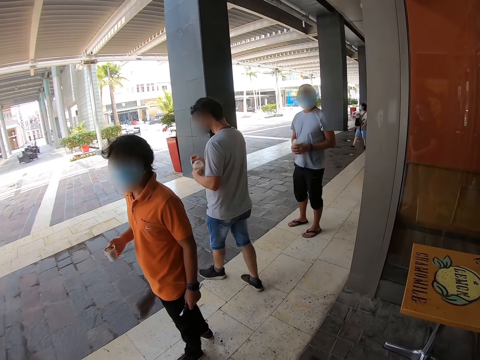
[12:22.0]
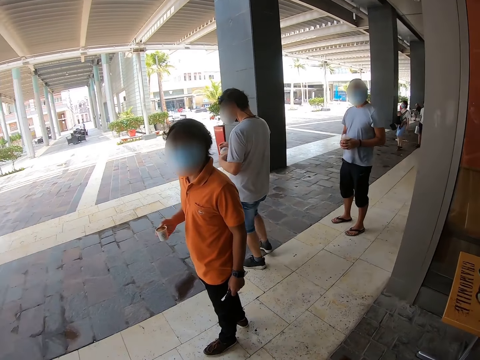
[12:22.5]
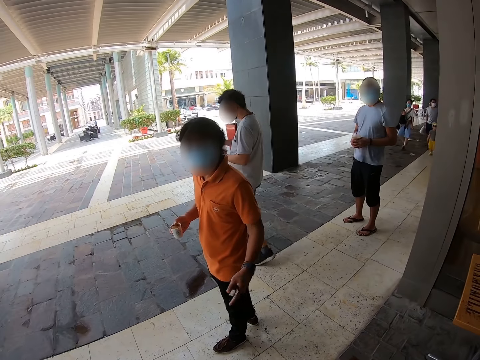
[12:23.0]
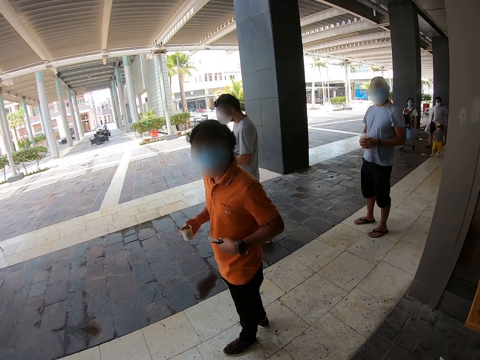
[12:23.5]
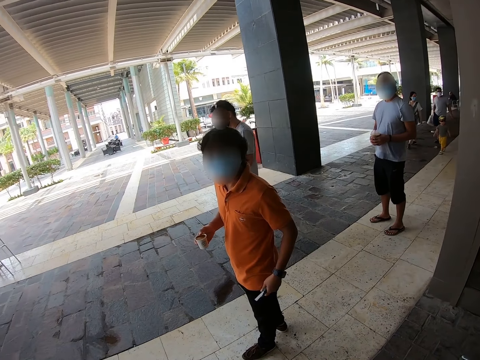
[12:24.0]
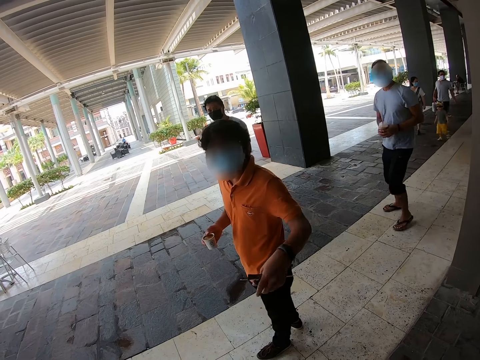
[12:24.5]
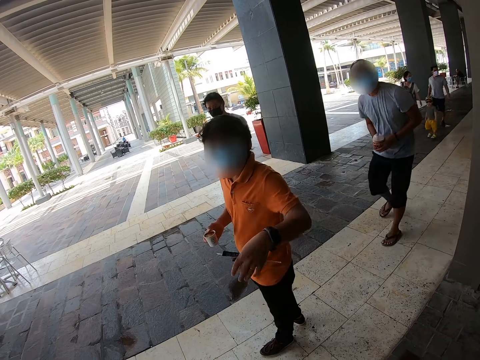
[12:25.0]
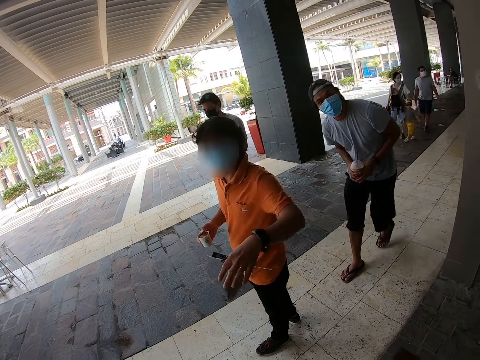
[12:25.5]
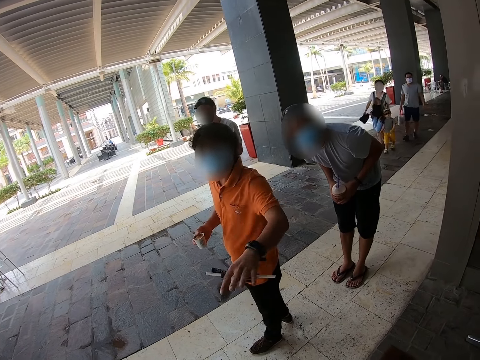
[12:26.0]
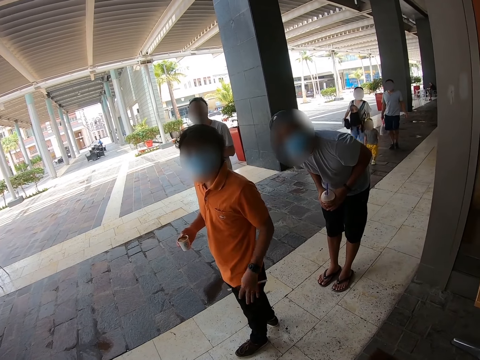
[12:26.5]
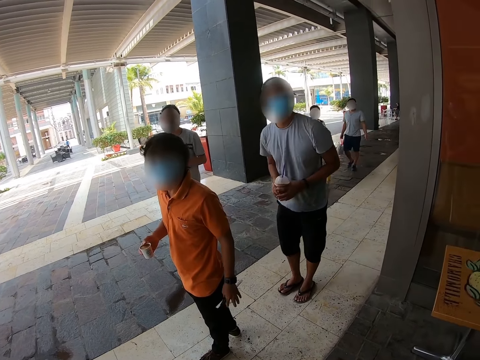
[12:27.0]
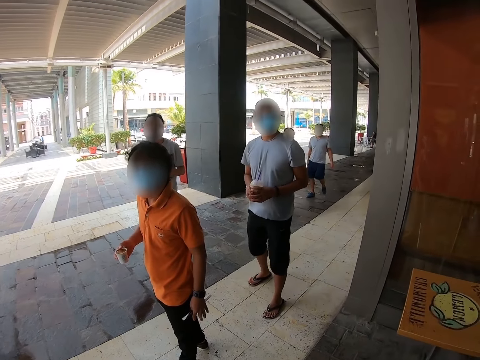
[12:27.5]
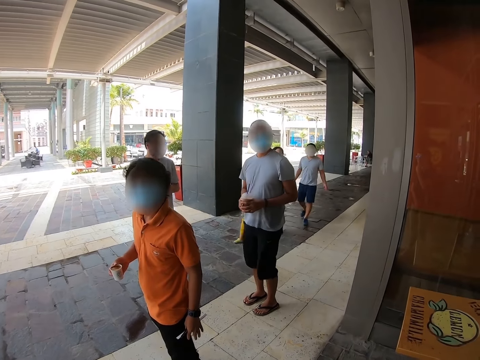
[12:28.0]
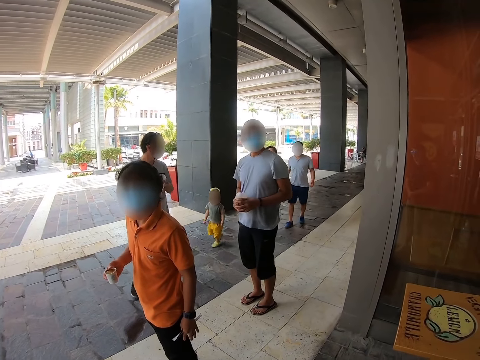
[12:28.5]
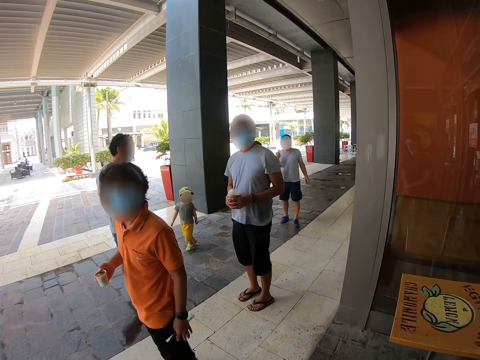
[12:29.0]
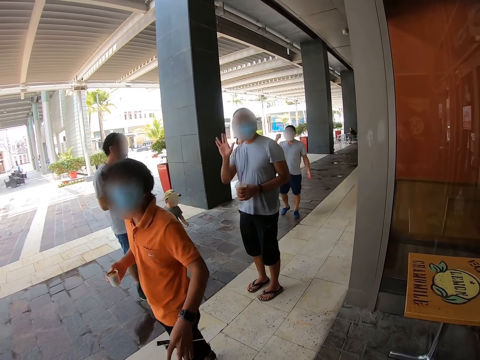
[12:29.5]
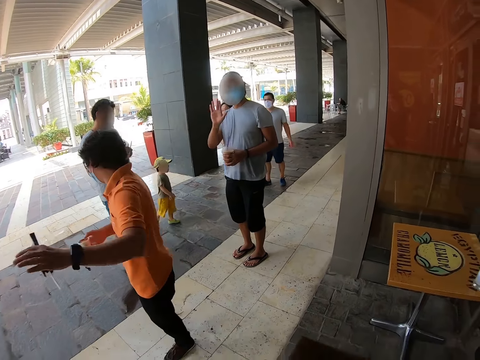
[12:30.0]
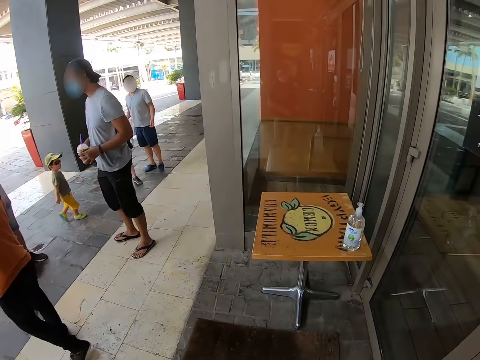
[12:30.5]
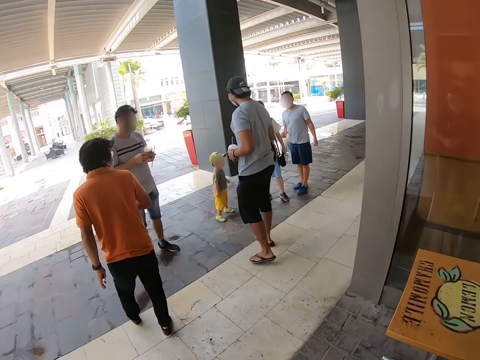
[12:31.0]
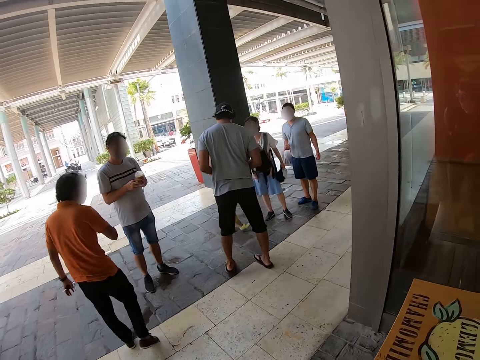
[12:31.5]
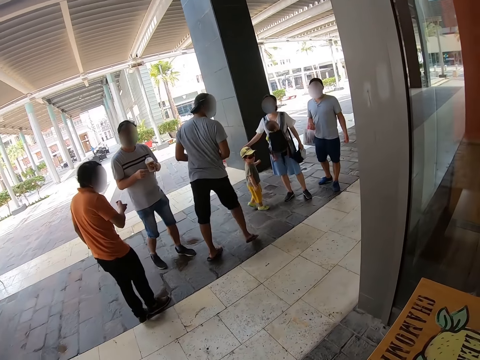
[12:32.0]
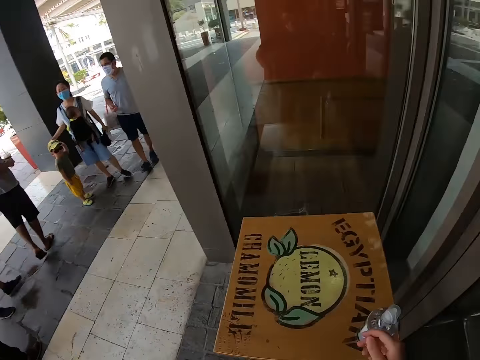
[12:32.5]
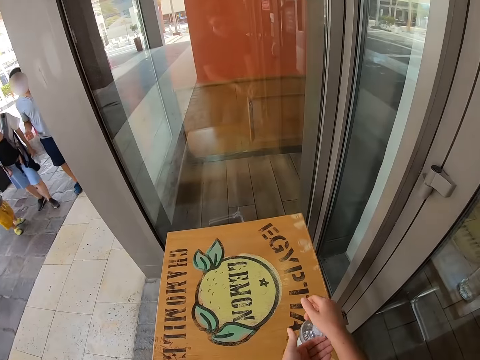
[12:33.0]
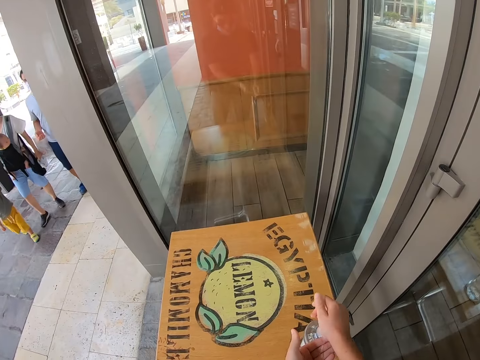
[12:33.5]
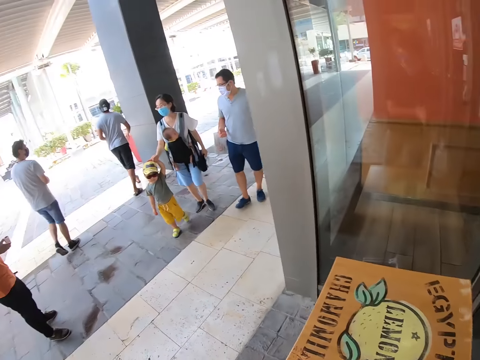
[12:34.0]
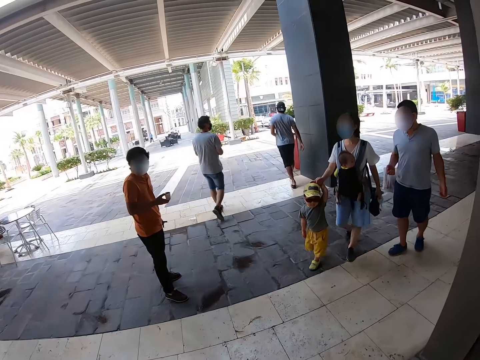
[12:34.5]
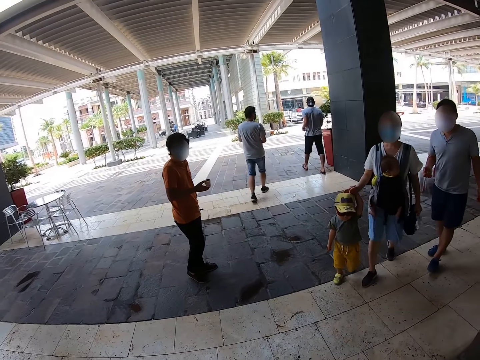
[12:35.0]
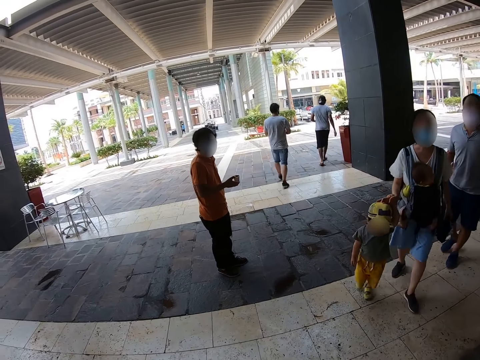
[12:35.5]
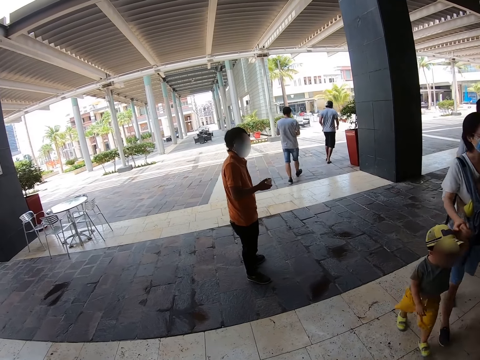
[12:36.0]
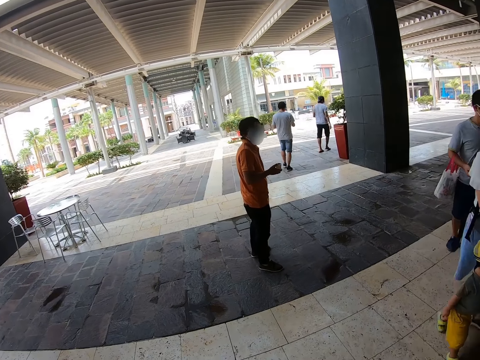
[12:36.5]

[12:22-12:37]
The third man walks away from the camera wearer. The second man interacts with the camera wearer. The first man steps towards the third man. The second man interacts with the camera wearer. The first man steps away from the second man. The first man waves at the camera wearer. The second man waves at the camera wearer. The first man, the second man and the third man walk away. The camera wearer presses the hand sanitizer. They look around. The second man stares at the camera wearer.

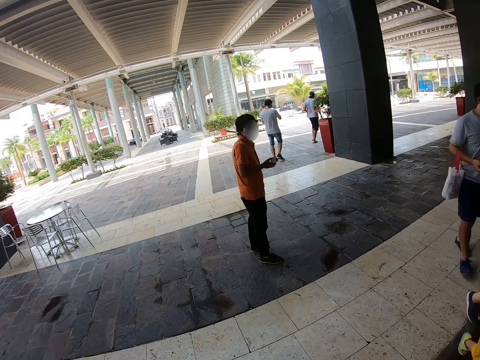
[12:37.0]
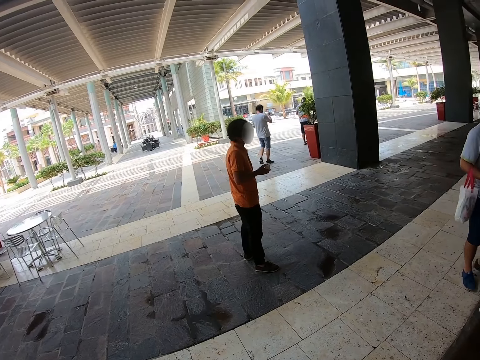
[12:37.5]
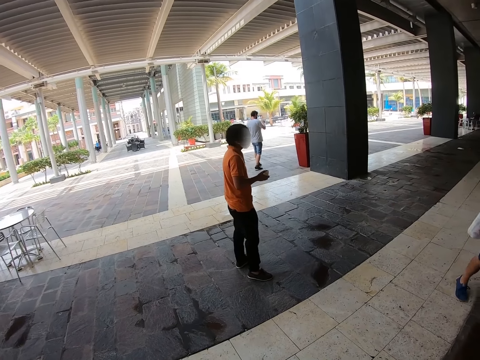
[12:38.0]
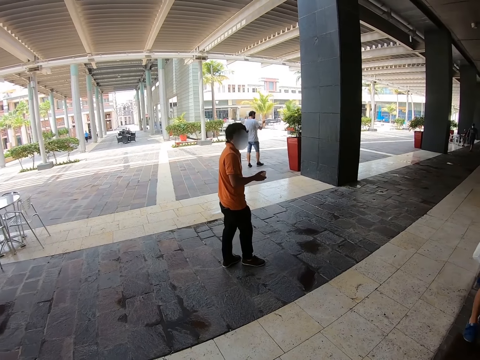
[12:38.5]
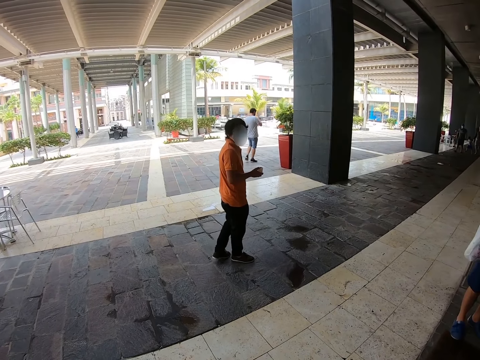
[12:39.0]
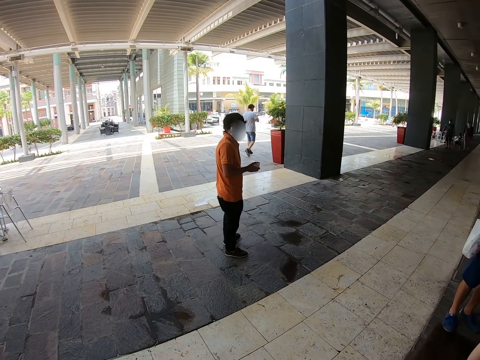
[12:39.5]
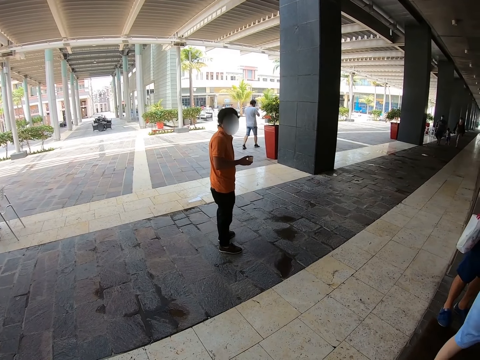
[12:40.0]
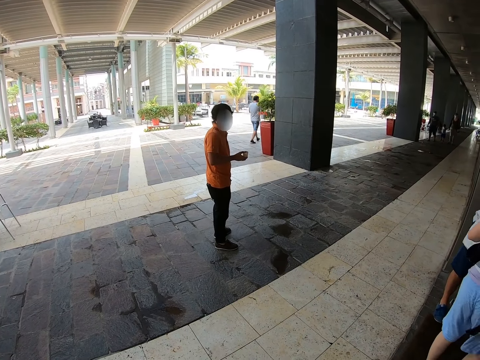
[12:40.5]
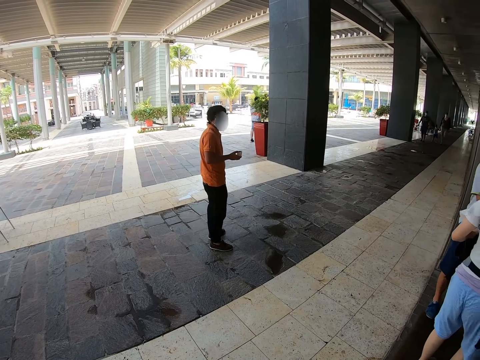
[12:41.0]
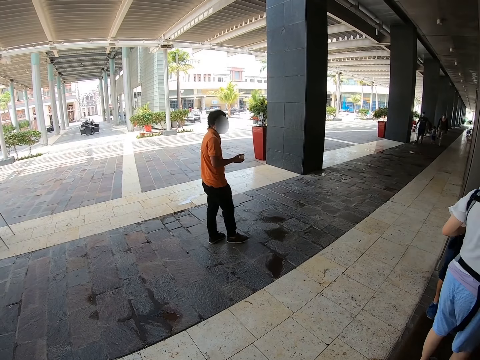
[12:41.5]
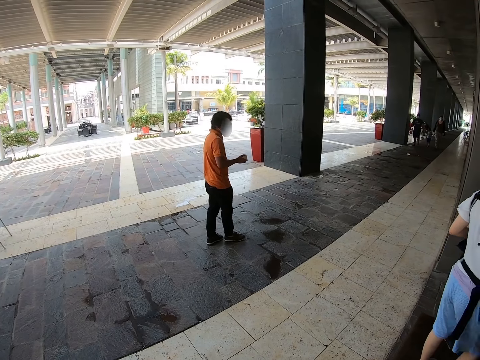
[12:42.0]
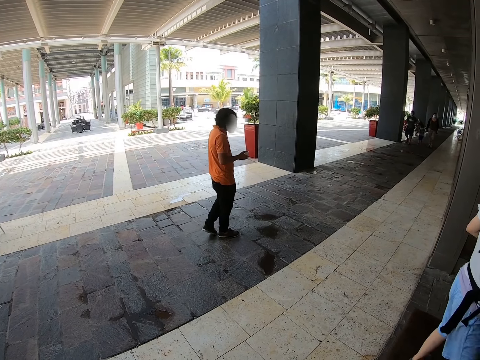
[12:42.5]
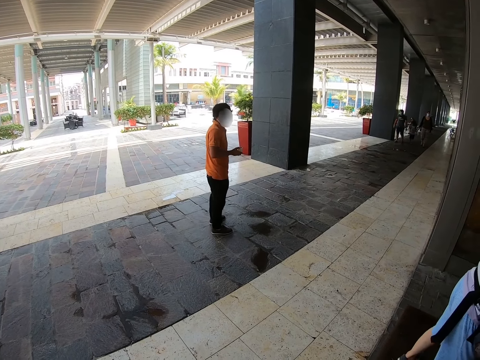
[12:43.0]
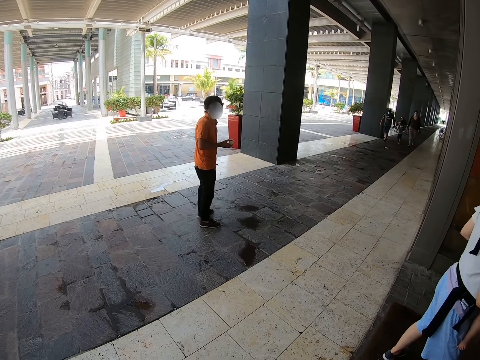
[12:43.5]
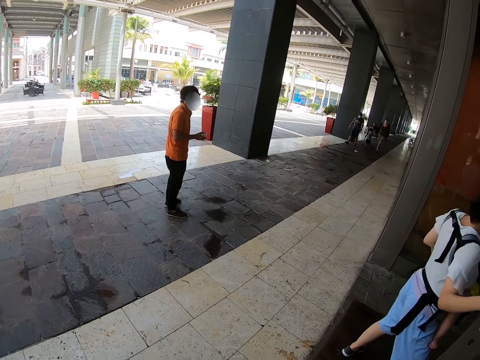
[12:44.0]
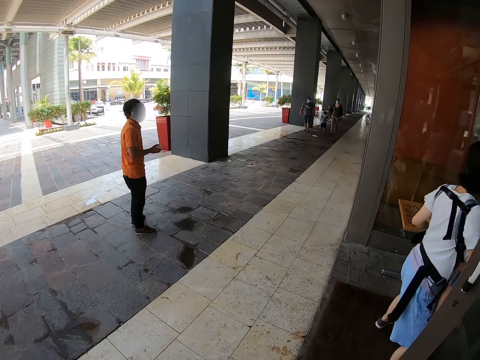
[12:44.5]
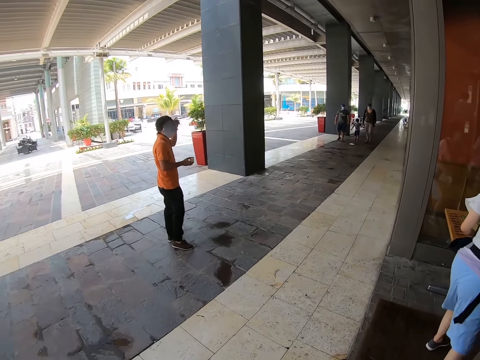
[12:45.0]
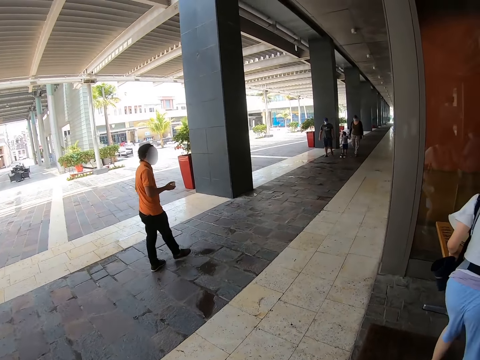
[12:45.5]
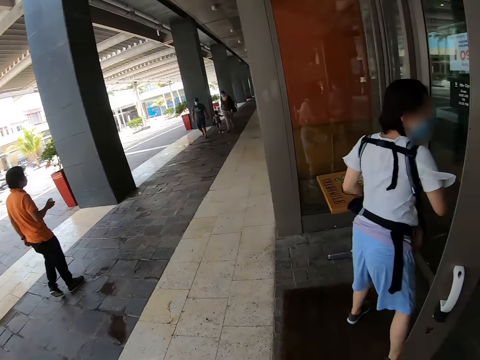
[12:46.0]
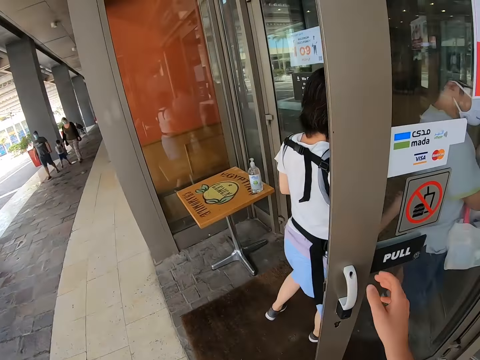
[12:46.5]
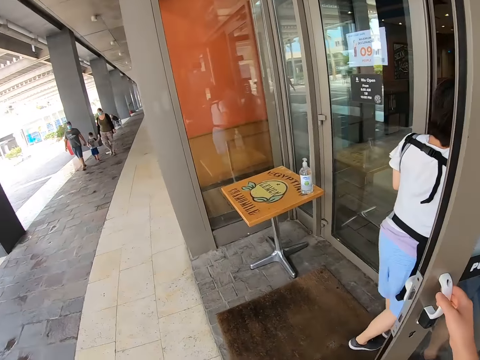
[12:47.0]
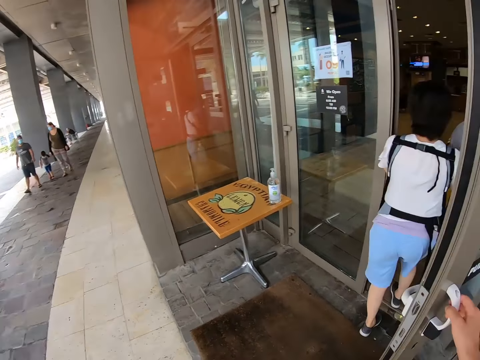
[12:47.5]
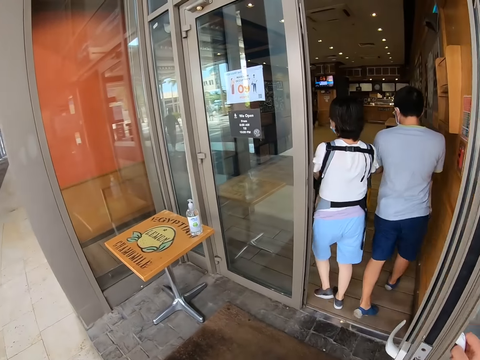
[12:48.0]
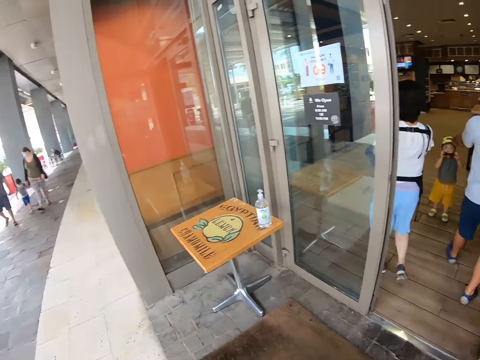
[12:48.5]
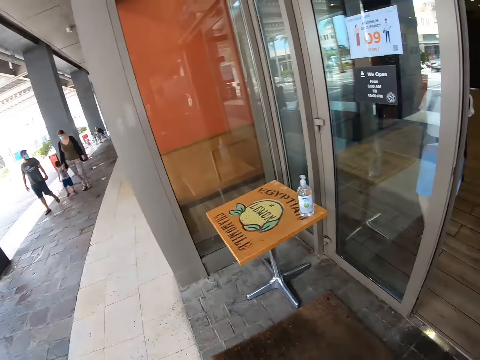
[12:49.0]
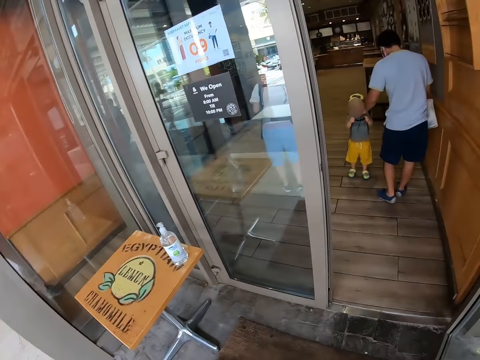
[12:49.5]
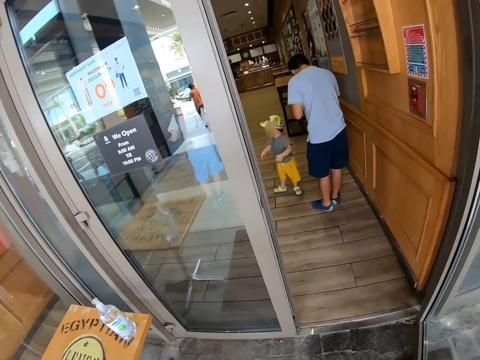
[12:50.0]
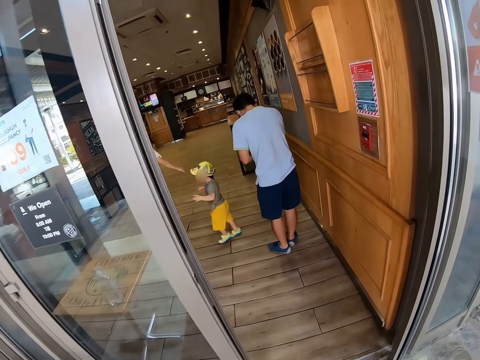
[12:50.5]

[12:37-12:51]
A man interacts with the camera wearer. The camera wearer waves at the man. The man waves back at the camera wearer. The camera wearer holds the door handle. A woman passes through the door. The camera wearer opens the door. They look around. They enter a store or restaurant.
